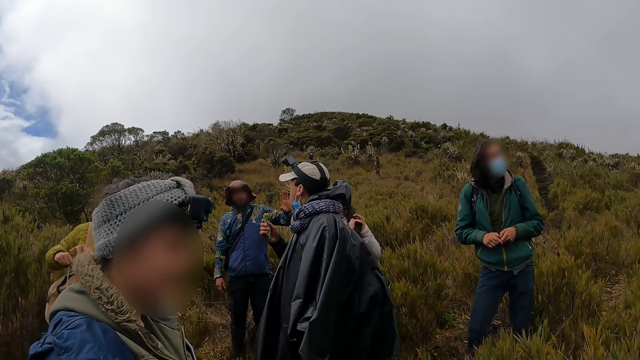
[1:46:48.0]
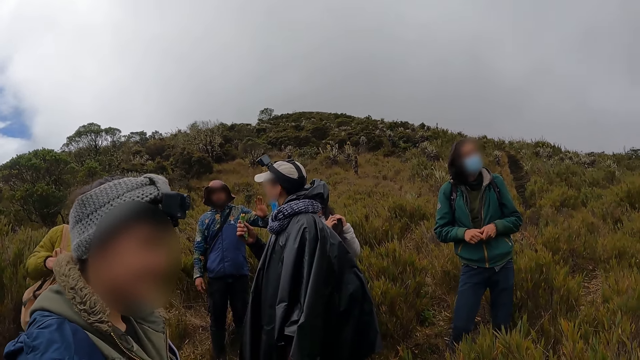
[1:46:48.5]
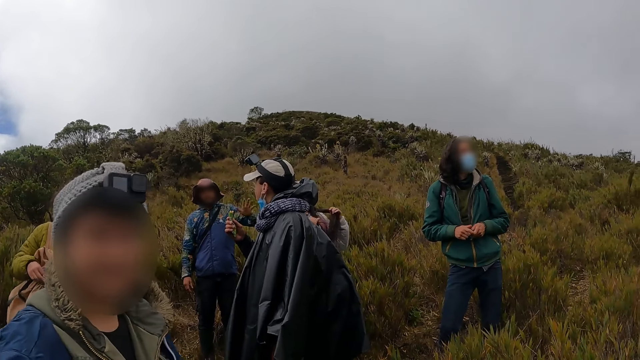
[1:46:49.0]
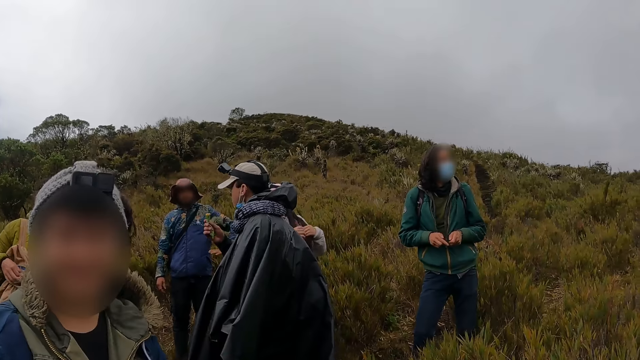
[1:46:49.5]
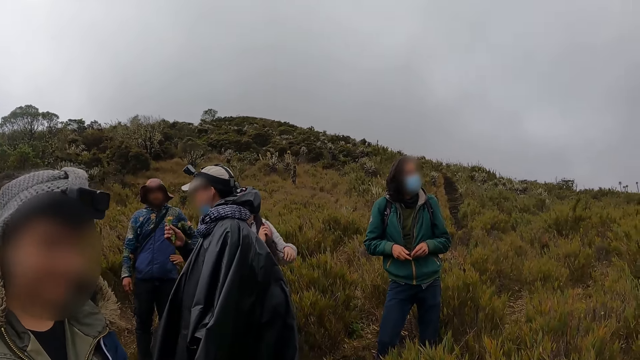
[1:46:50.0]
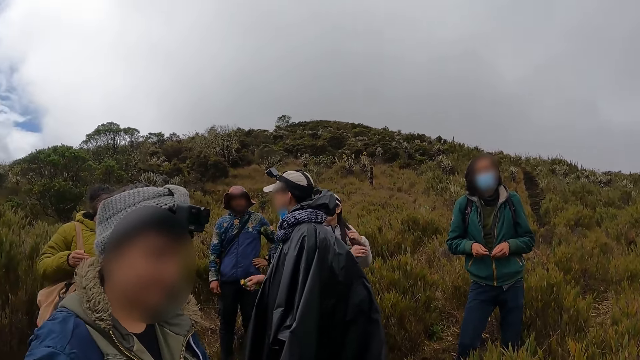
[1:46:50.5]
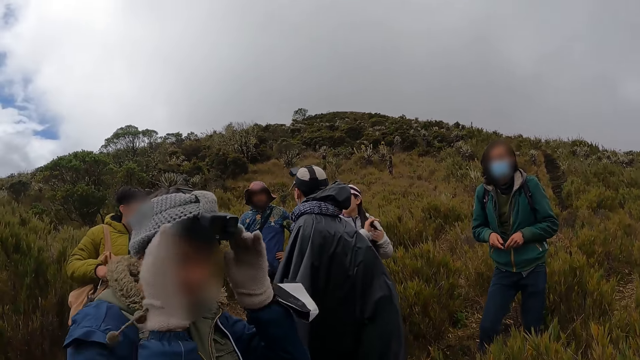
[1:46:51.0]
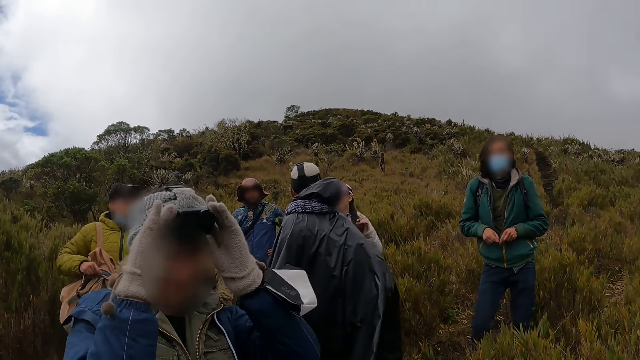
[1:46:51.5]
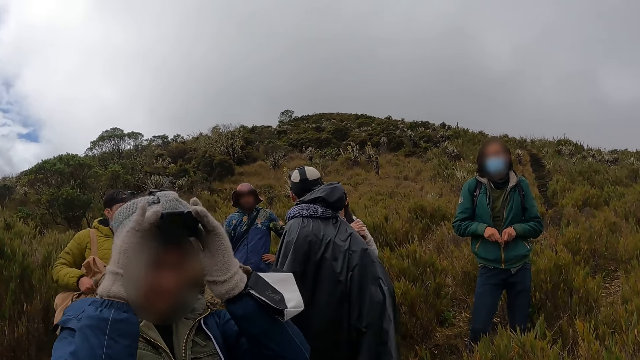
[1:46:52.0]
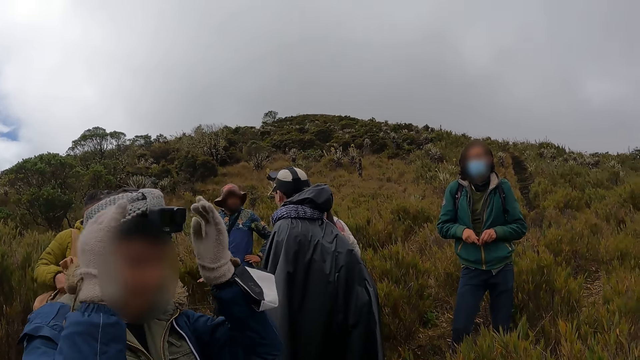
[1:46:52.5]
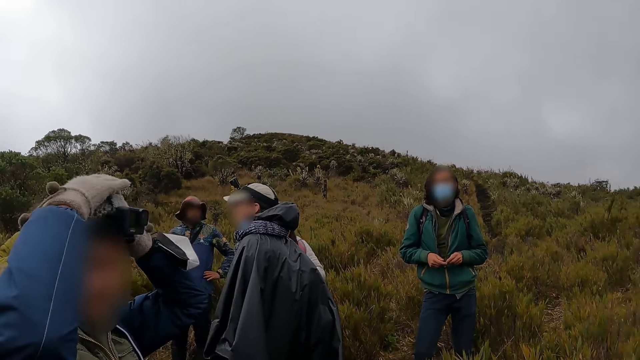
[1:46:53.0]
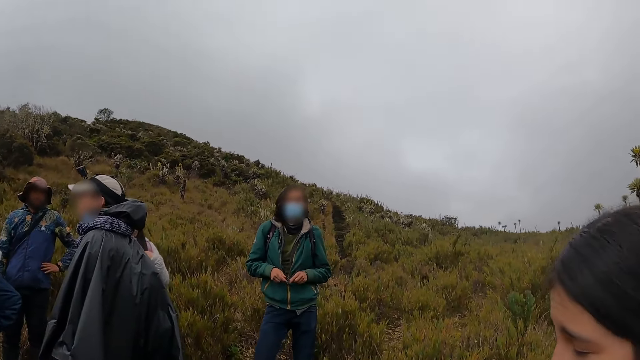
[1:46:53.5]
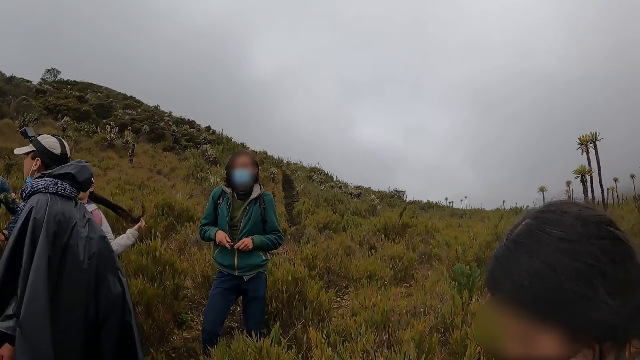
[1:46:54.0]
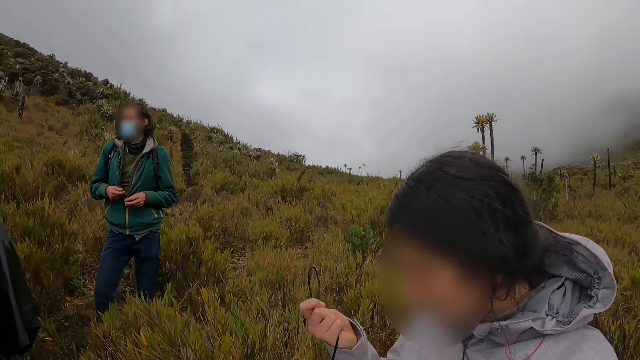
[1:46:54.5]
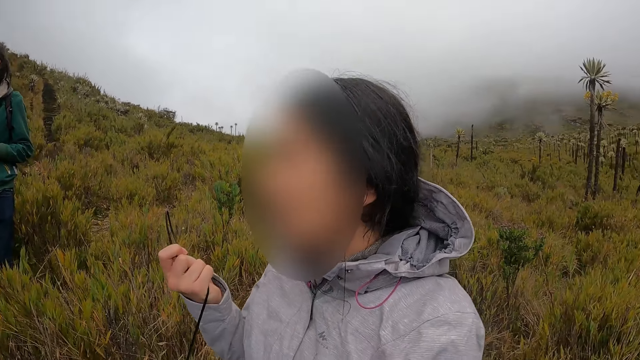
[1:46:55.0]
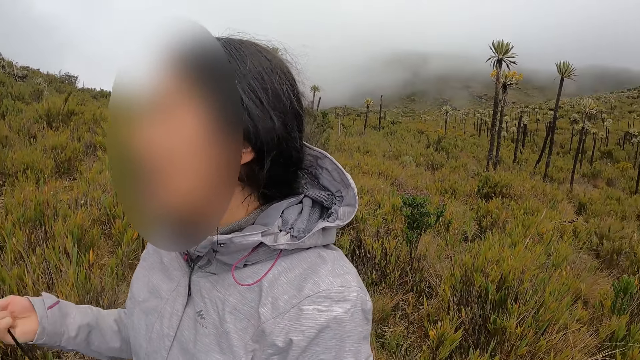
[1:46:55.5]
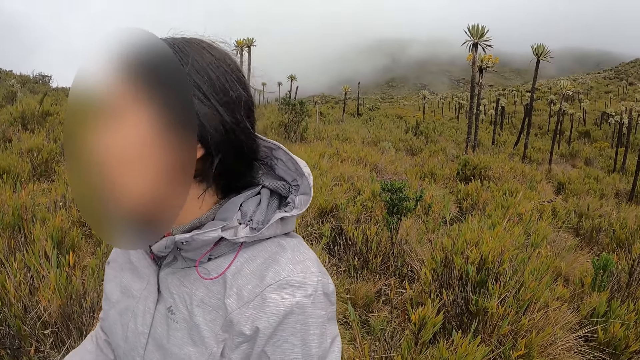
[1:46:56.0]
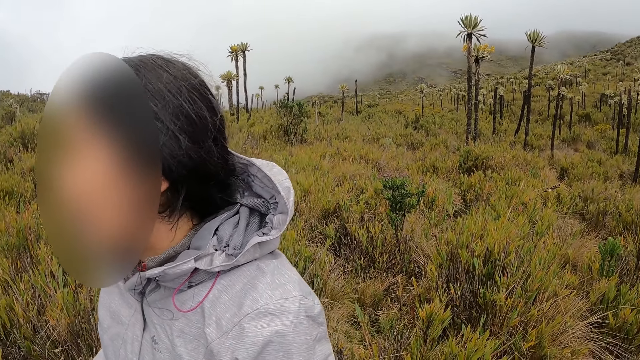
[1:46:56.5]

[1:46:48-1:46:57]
The woman adjusts her camera with both hands.

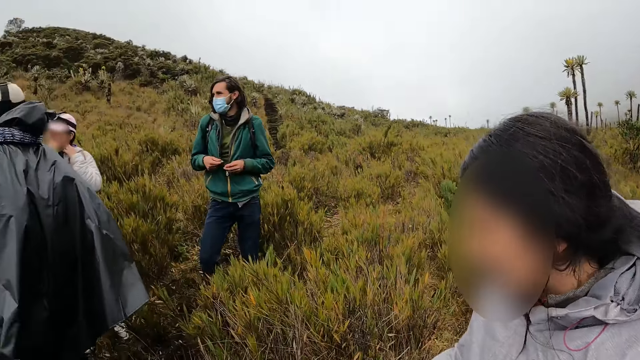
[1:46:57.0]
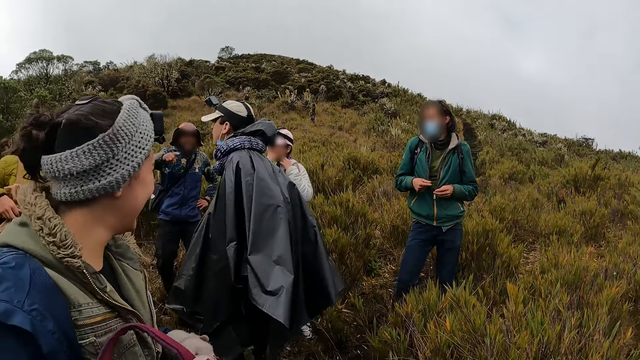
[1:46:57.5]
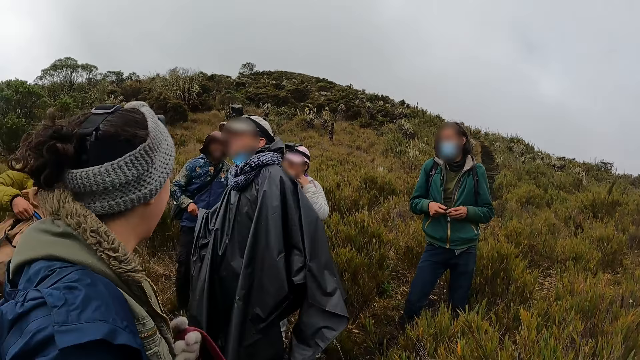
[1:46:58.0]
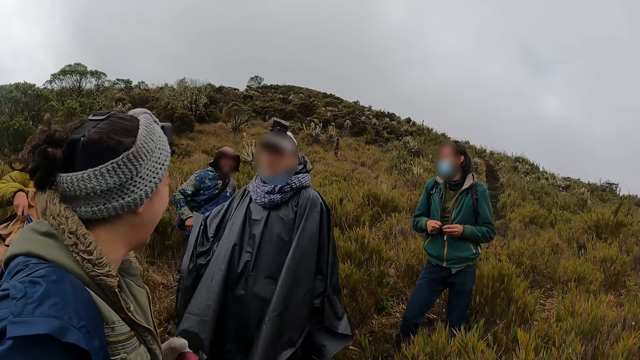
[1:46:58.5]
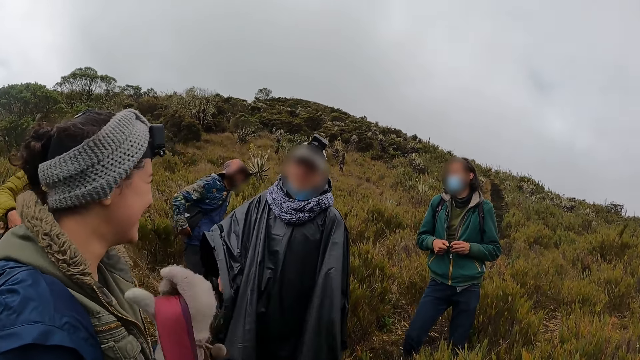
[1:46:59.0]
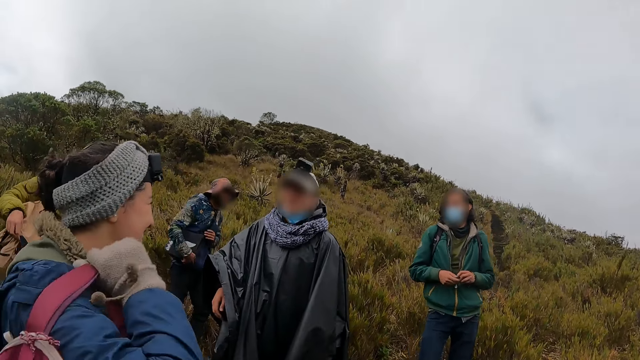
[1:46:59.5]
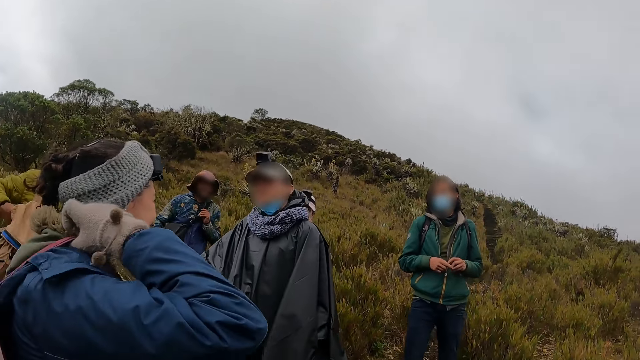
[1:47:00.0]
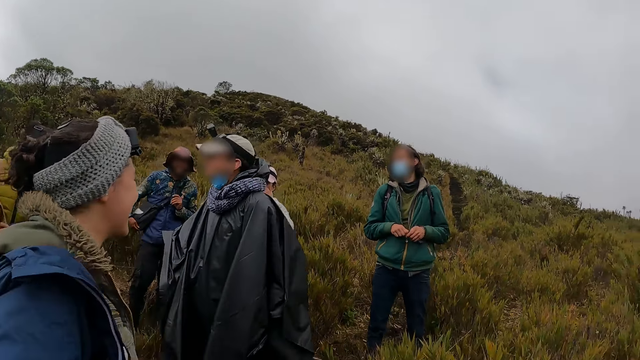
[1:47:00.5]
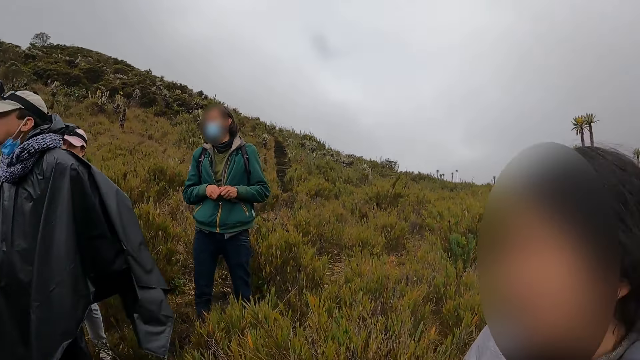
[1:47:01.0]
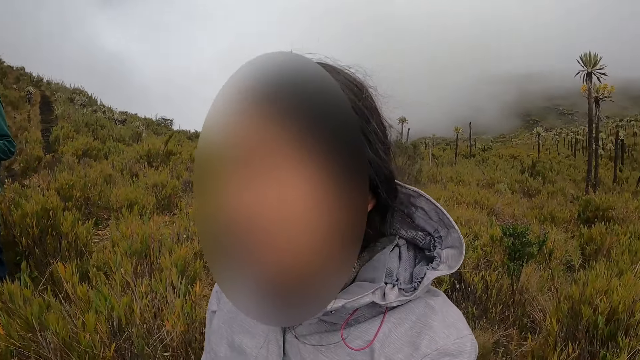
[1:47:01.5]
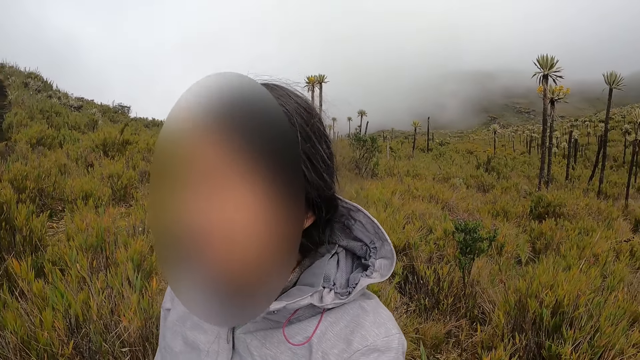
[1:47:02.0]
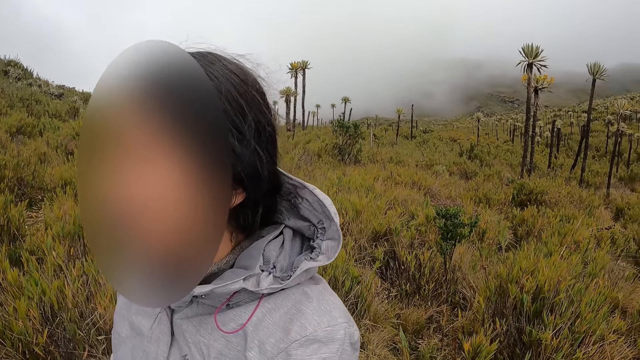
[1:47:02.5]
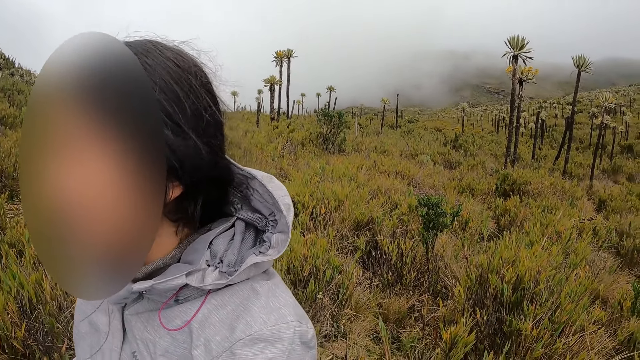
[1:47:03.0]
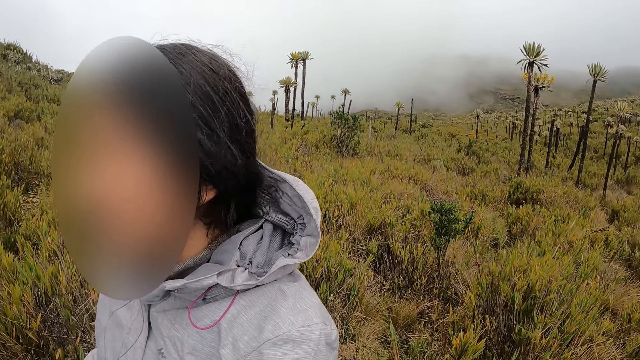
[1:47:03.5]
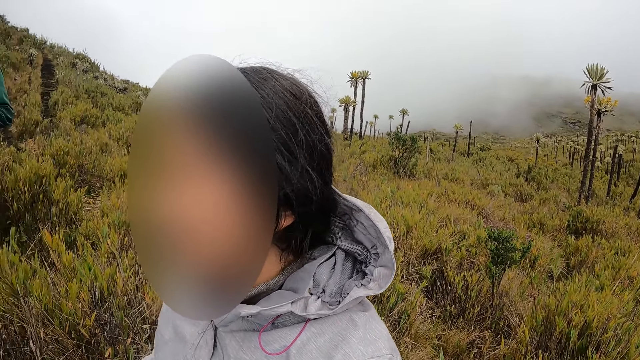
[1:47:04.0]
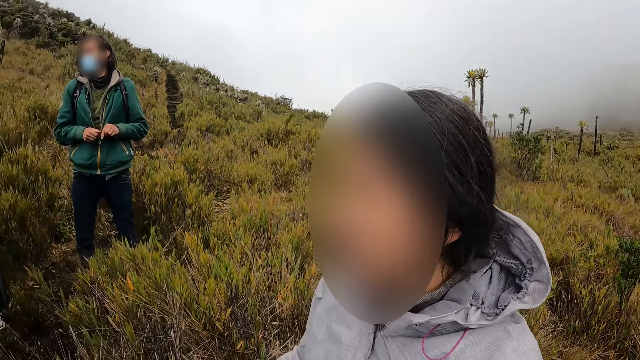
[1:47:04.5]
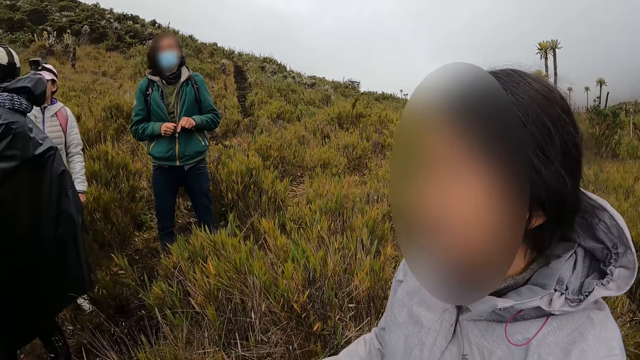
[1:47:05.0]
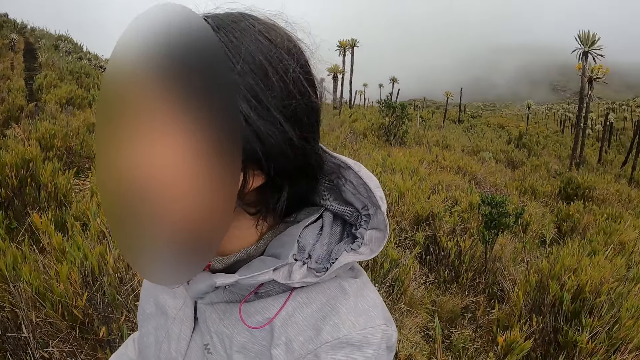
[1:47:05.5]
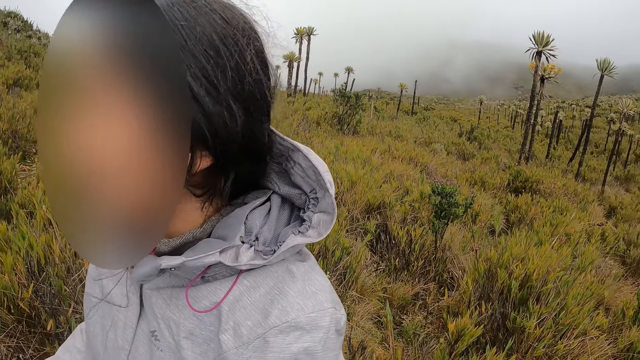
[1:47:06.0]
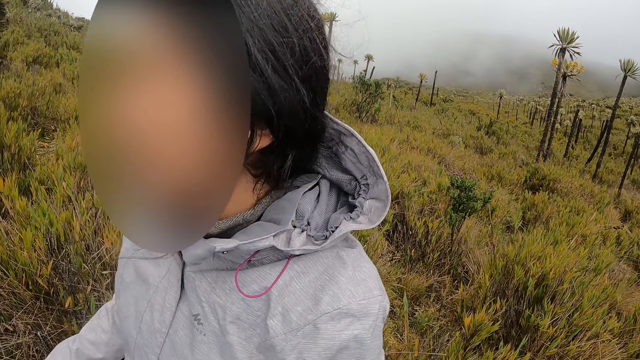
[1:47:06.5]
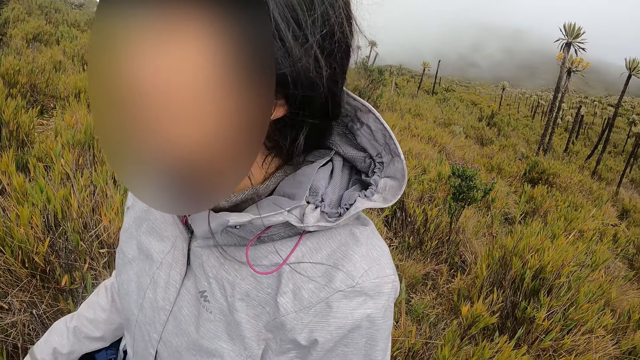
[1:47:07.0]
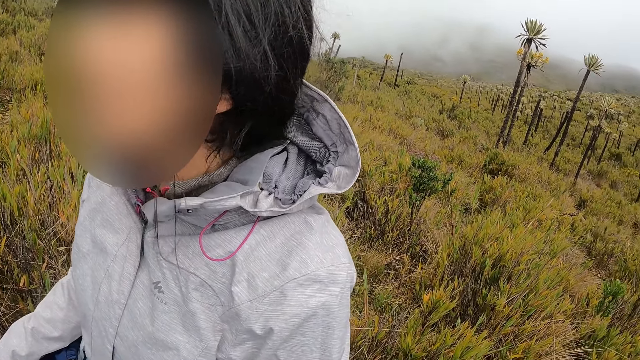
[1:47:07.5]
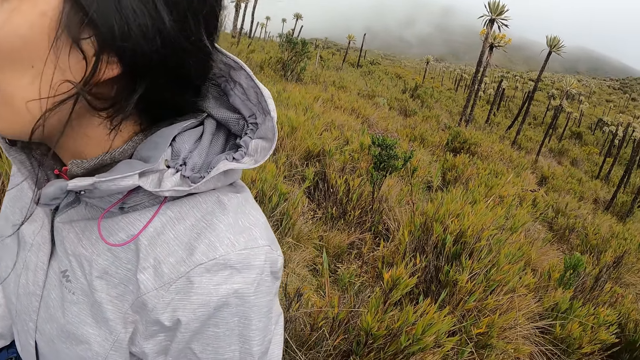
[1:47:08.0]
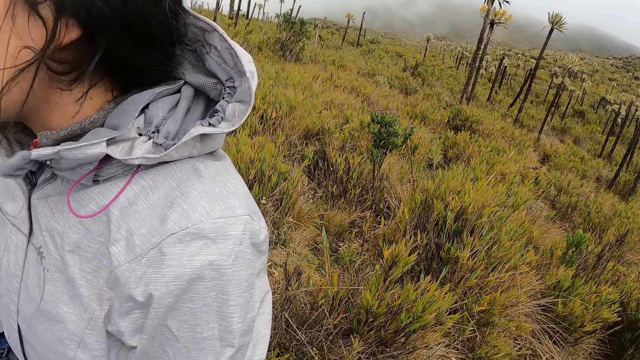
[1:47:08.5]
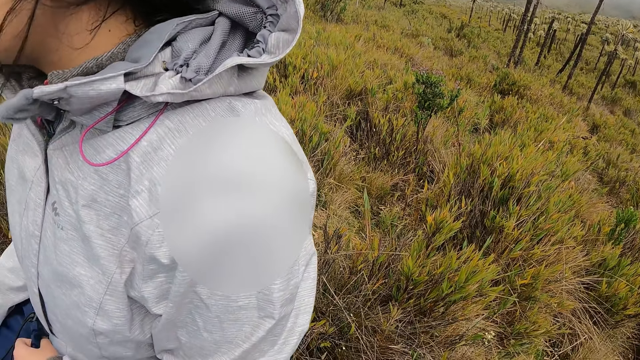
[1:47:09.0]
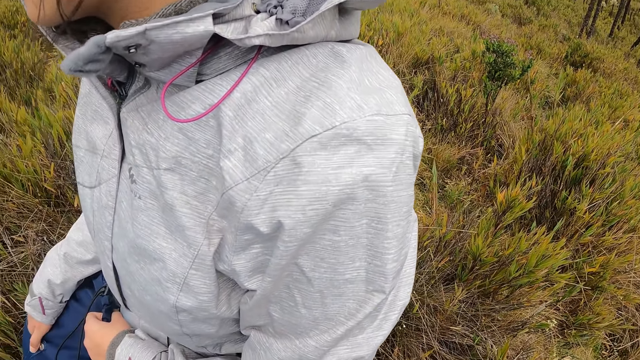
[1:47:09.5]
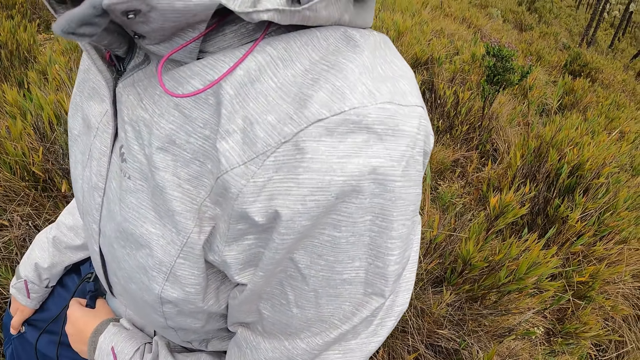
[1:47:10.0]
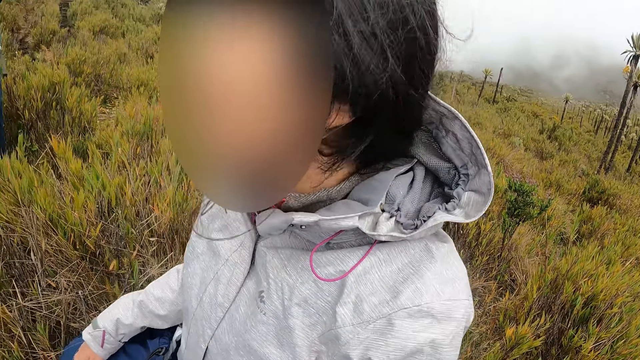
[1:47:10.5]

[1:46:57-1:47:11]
The man interacts with the group of people. The woman interacts with another woman.
